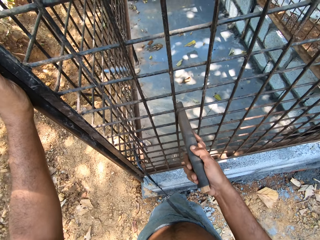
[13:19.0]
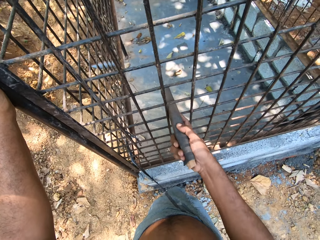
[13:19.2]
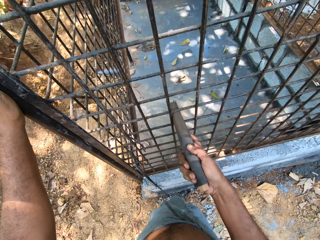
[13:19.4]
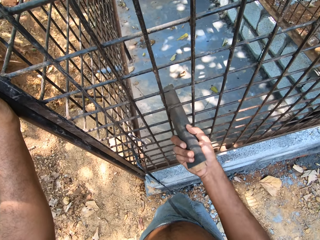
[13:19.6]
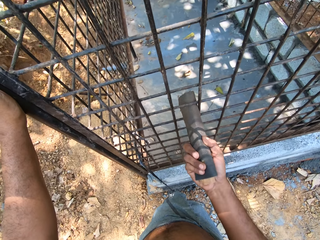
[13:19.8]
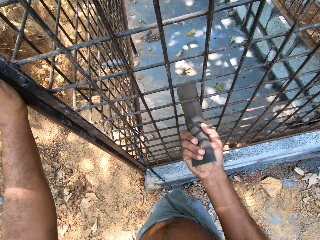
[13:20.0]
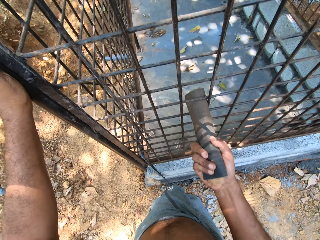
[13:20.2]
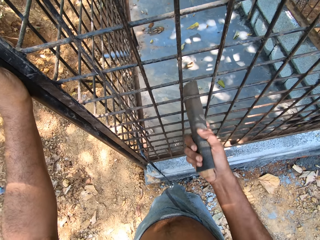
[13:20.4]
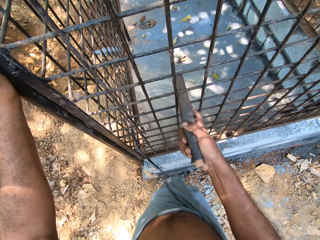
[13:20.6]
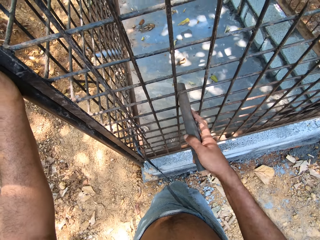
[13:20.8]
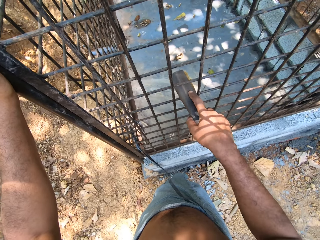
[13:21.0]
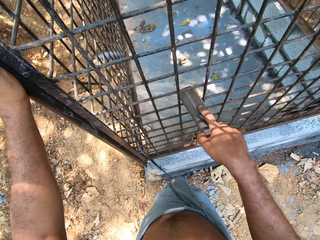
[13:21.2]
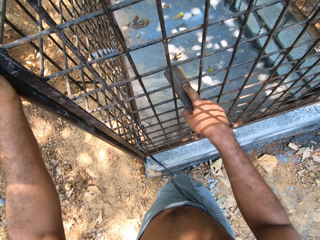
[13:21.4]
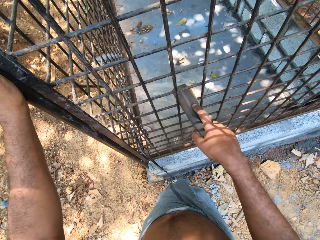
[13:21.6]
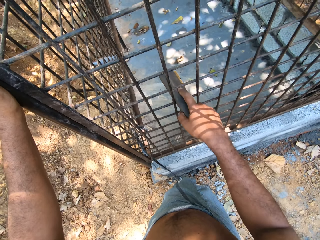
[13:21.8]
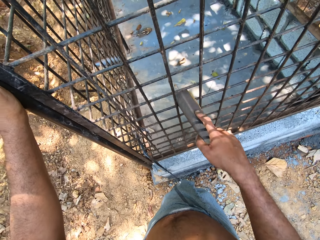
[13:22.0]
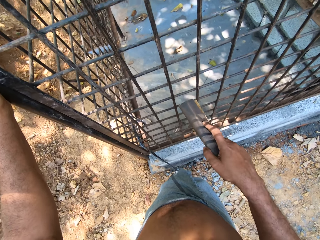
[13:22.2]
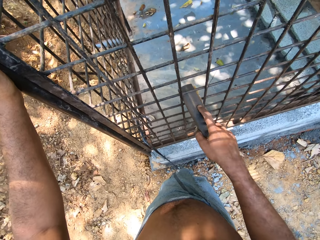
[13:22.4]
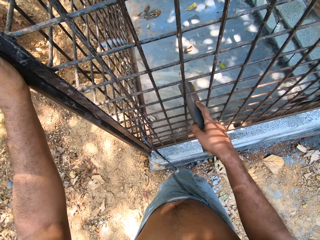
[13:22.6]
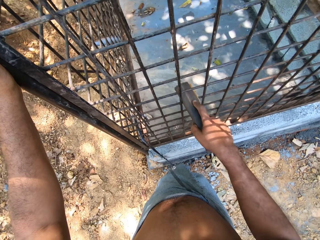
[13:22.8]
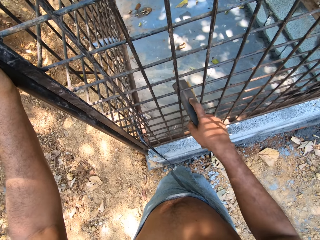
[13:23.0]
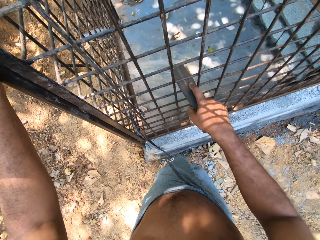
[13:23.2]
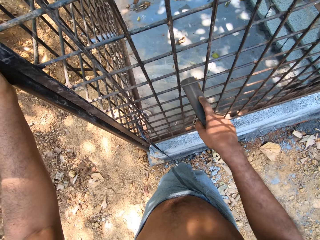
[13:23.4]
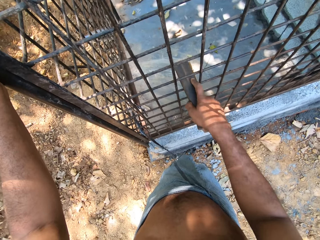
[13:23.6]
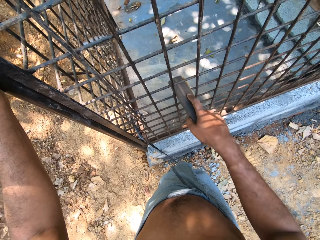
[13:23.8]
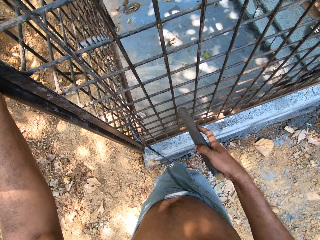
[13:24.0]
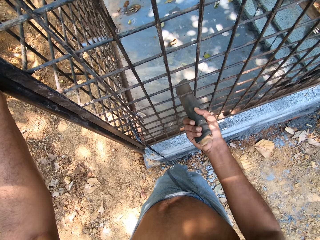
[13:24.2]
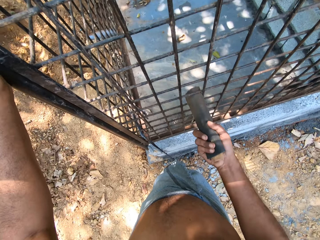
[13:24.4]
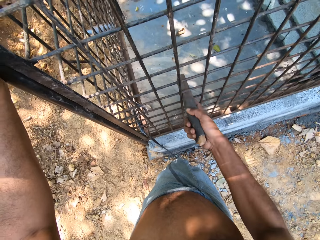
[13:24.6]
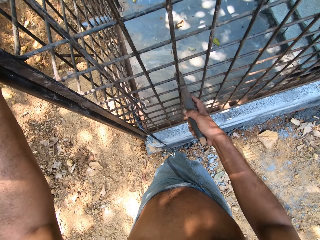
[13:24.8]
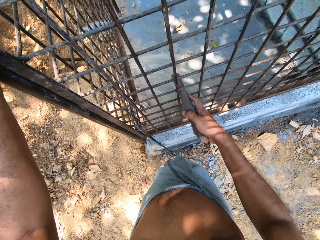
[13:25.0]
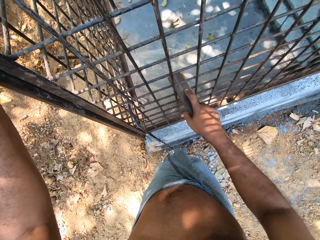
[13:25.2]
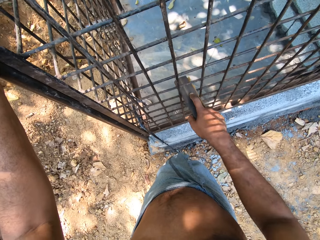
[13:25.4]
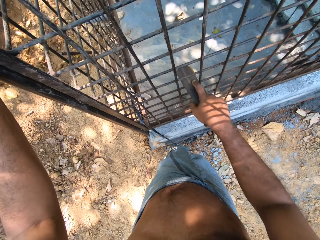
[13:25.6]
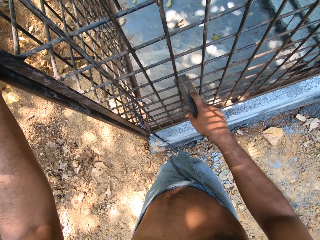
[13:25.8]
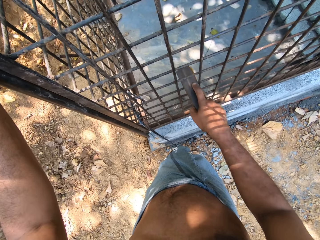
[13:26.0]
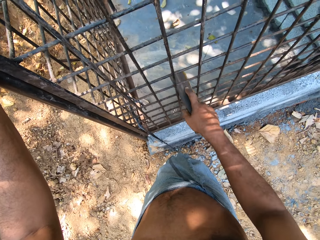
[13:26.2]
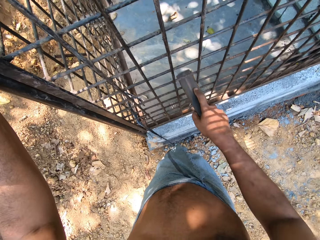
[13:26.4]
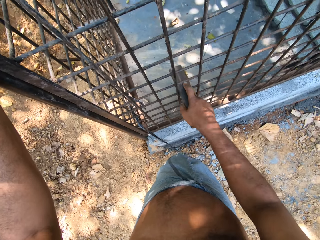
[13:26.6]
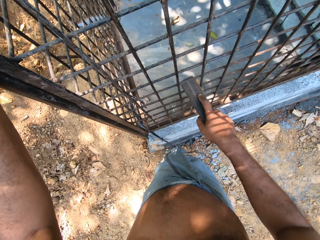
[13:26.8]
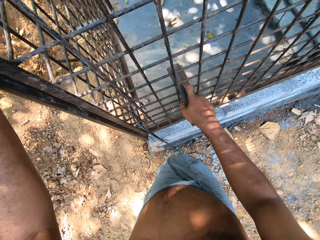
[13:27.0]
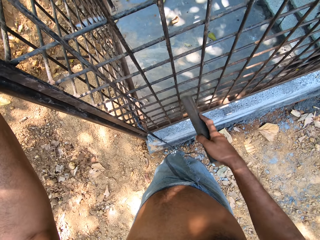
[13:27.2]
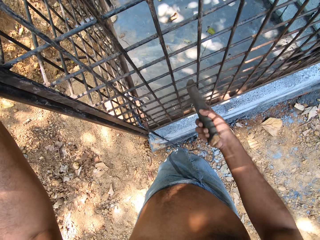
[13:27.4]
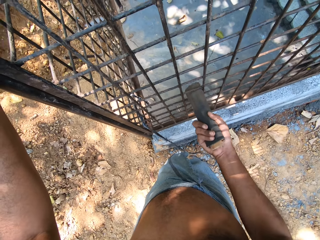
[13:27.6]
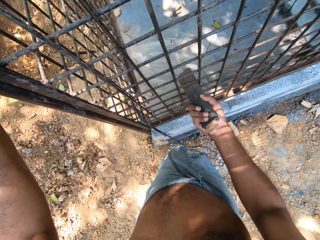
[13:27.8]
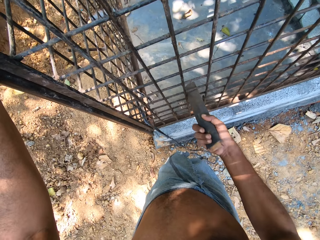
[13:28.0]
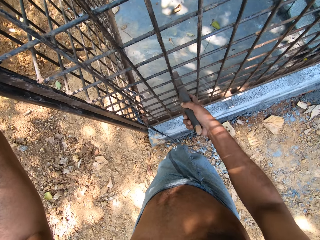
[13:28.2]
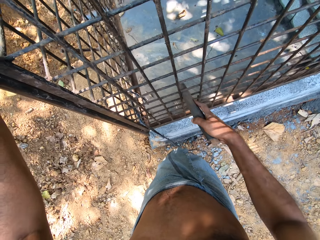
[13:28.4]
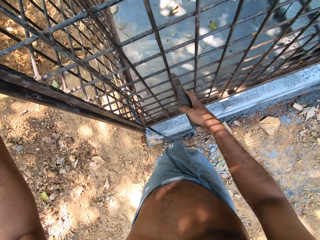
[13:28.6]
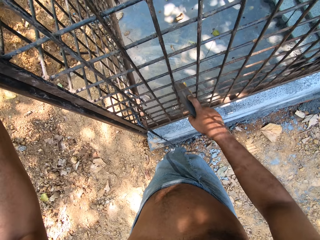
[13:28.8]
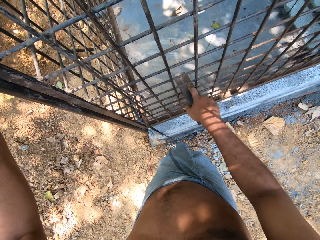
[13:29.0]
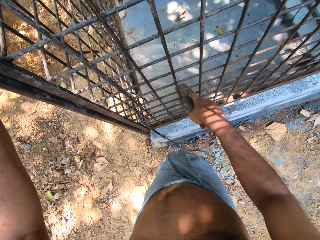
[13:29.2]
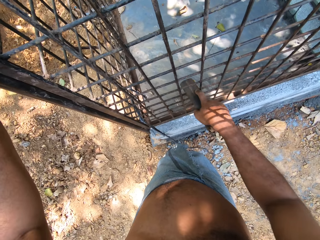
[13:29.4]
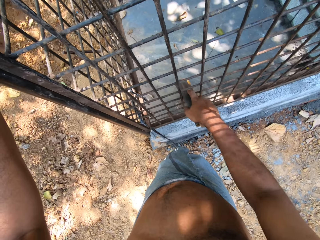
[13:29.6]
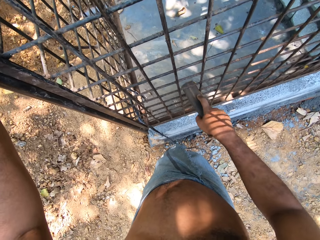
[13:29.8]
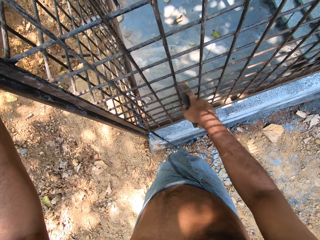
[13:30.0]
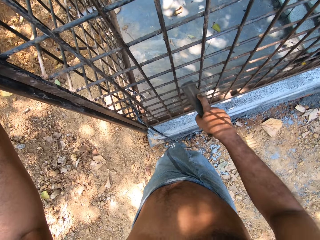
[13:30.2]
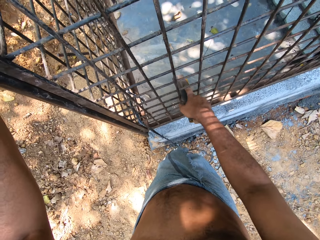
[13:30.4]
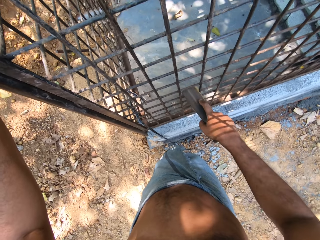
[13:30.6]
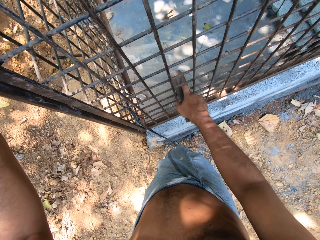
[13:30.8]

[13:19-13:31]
The camera wearer smoothens the wire mesh with the sandpaper in his right hand. He smoothens the wire mesh with the sandpaper repeatedly.

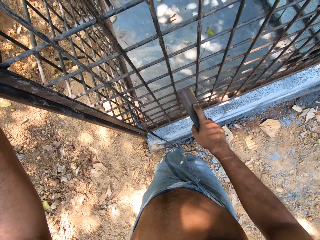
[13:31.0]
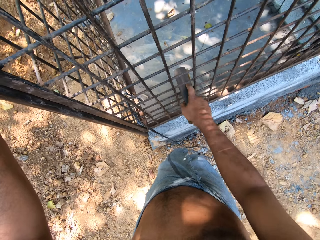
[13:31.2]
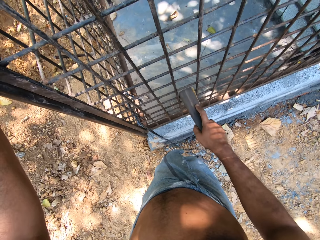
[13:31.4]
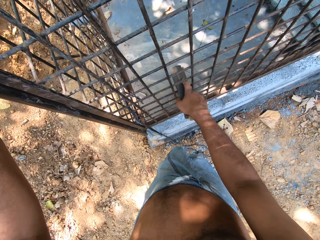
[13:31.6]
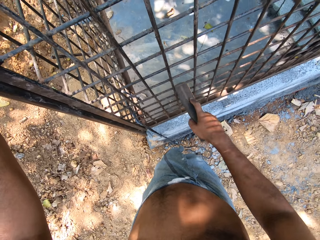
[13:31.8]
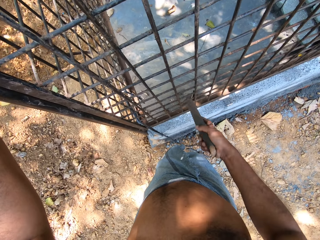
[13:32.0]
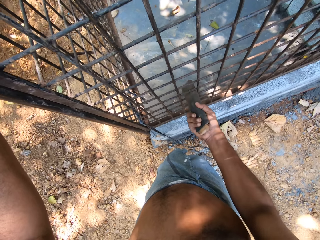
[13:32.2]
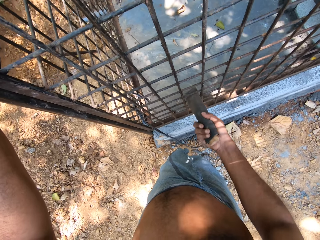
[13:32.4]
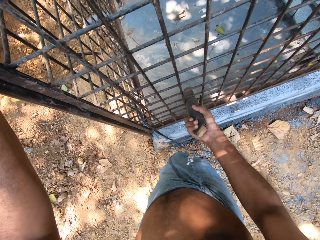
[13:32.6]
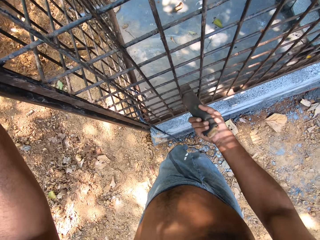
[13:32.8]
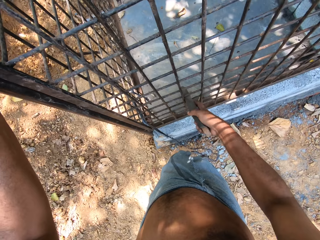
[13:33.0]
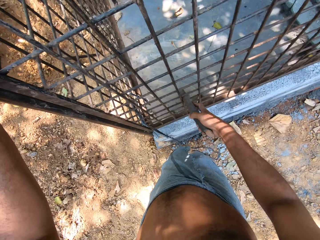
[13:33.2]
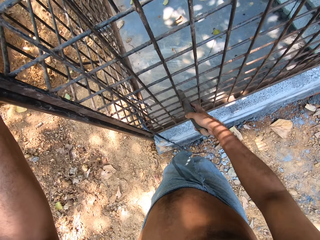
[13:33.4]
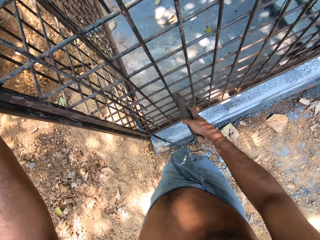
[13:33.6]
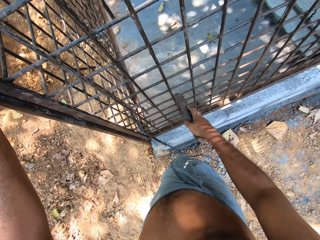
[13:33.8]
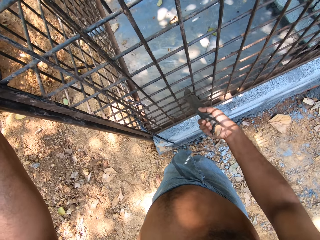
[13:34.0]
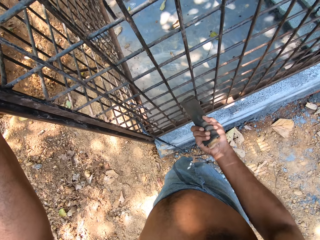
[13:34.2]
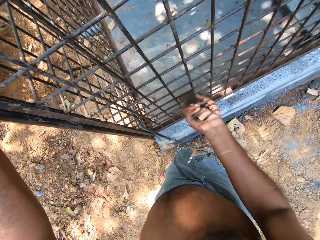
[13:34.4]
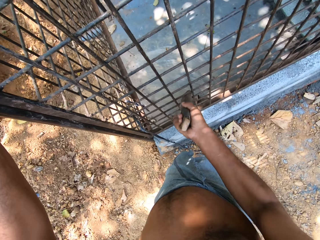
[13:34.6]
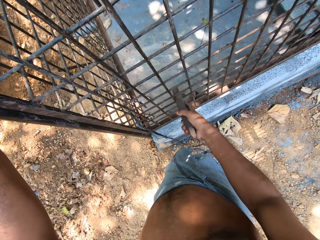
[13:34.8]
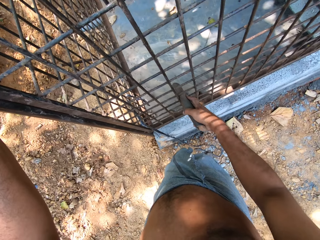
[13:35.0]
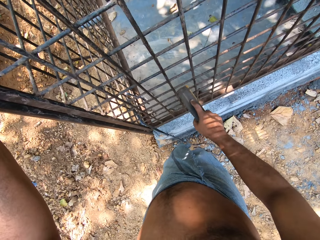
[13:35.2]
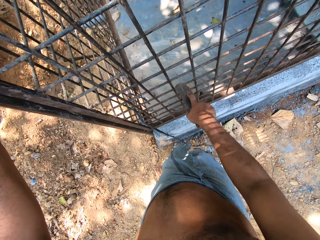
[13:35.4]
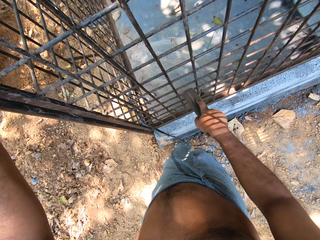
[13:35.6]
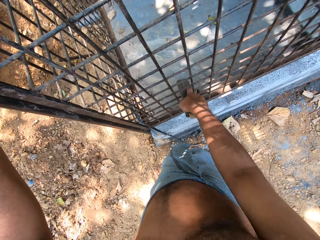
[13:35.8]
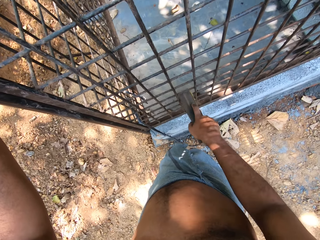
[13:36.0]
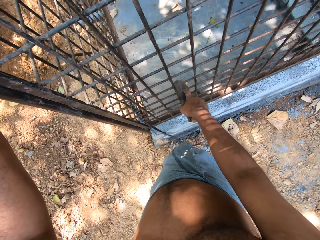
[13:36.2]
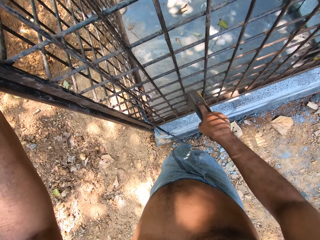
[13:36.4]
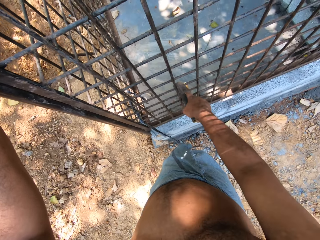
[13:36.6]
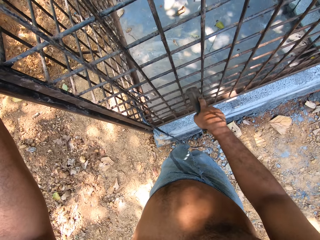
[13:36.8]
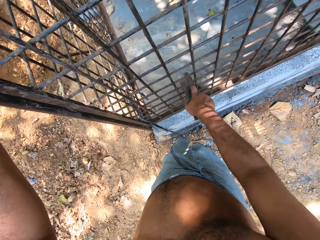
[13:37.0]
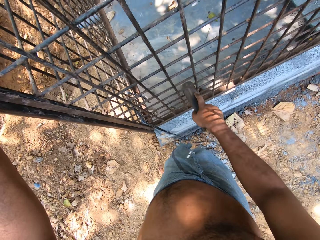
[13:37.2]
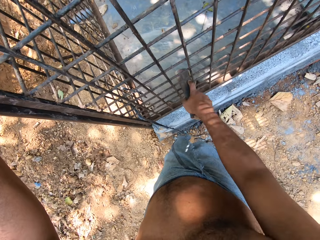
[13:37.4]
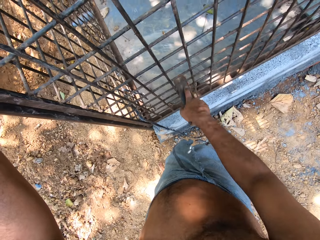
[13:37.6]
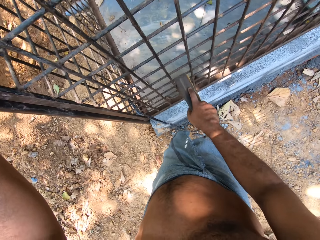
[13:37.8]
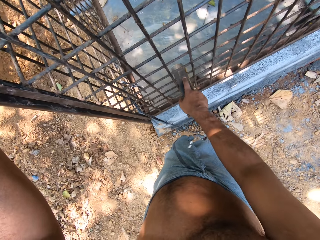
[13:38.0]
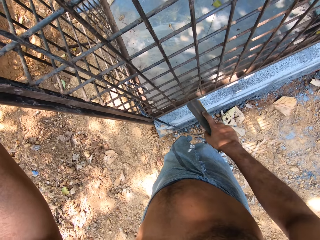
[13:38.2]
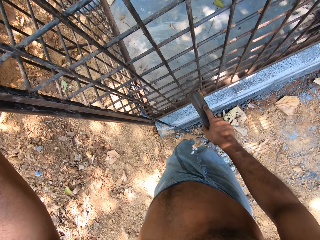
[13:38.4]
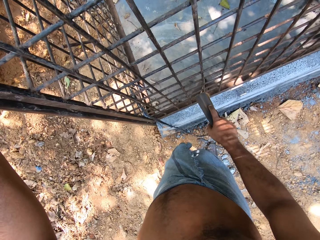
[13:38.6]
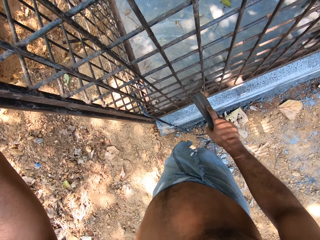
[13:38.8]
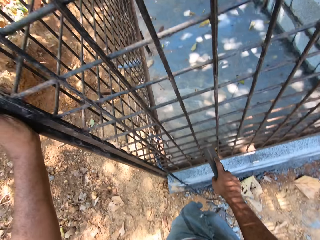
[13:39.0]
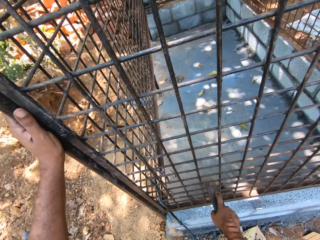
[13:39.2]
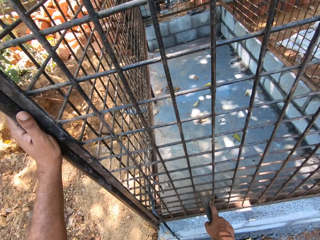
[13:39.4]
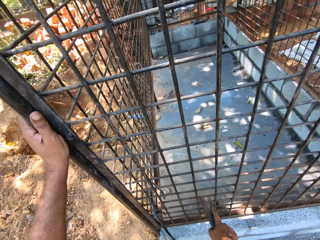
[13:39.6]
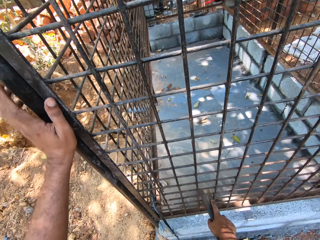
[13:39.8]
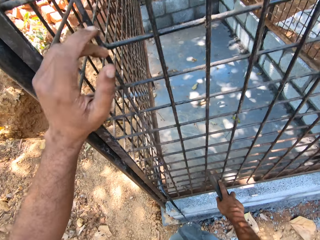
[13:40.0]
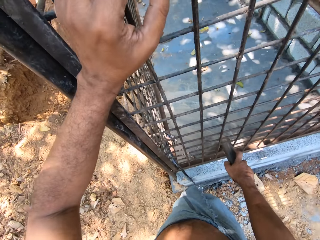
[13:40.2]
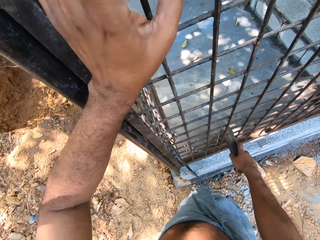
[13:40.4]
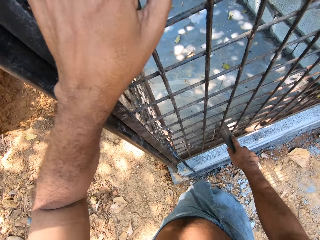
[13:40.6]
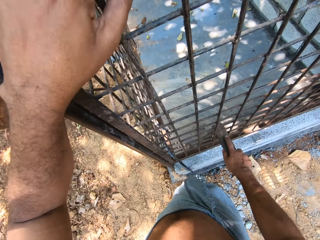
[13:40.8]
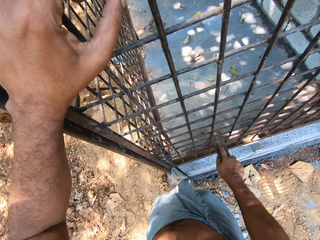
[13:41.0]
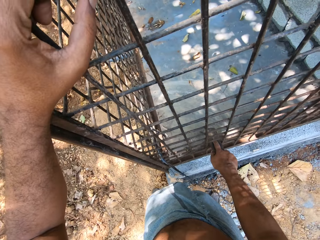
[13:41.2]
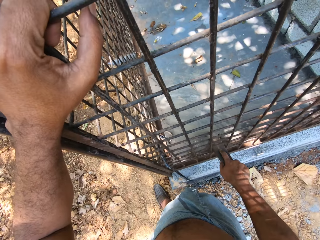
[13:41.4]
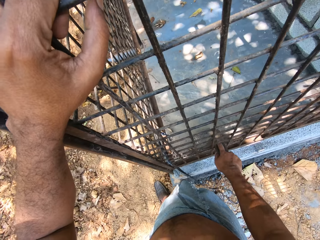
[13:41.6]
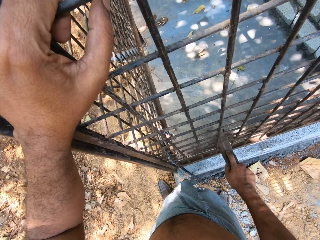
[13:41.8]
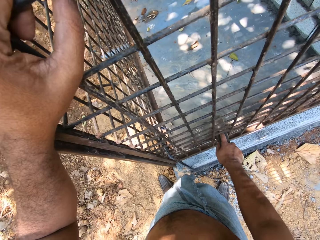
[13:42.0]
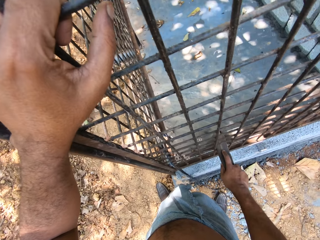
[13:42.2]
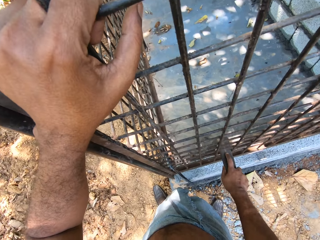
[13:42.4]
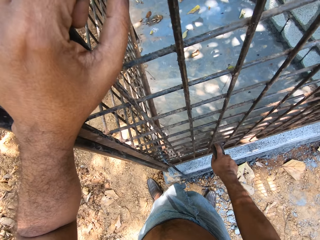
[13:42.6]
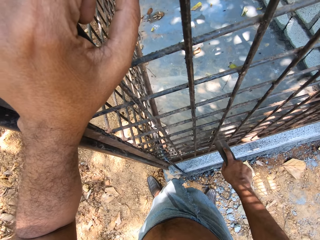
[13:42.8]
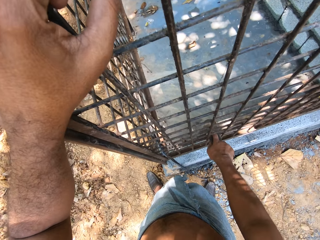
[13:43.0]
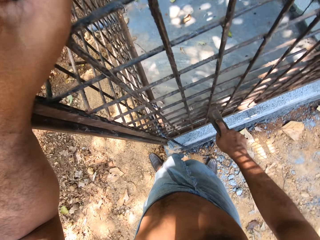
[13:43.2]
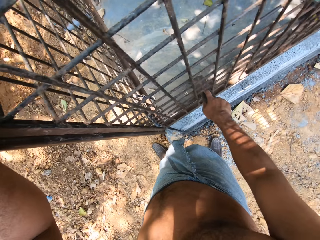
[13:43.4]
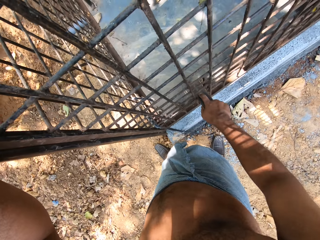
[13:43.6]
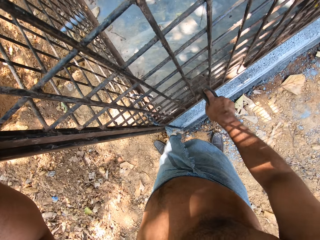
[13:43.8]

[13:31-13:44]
The camera wearer smoothens the wire mesh with the sandpaper in his right hand. He smoothens the wire mesh again. He holds the wire mesh with his left hand. He smoothens the wire mesh with the sandpaper in his right hand.
